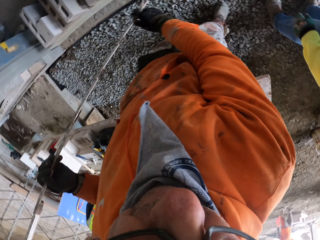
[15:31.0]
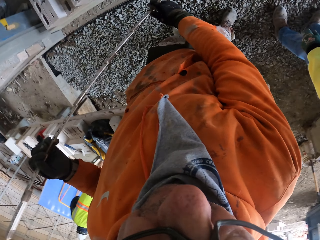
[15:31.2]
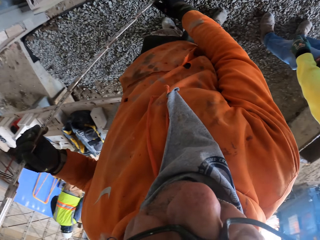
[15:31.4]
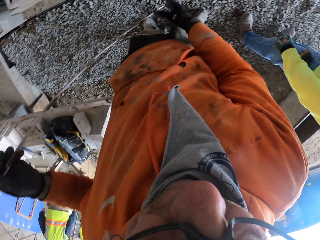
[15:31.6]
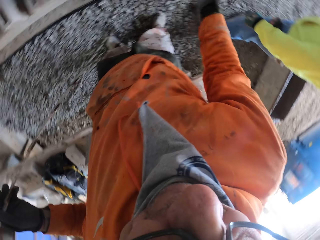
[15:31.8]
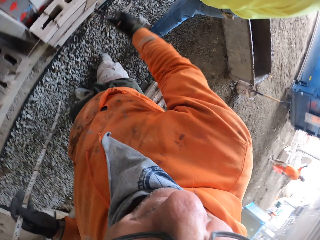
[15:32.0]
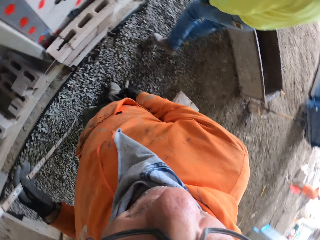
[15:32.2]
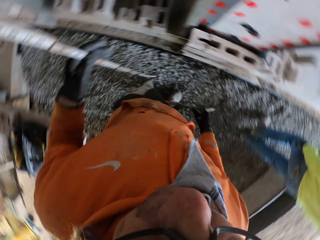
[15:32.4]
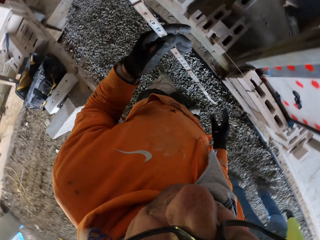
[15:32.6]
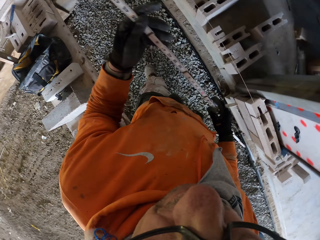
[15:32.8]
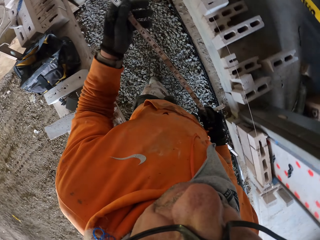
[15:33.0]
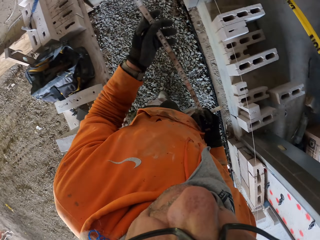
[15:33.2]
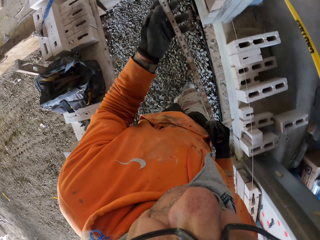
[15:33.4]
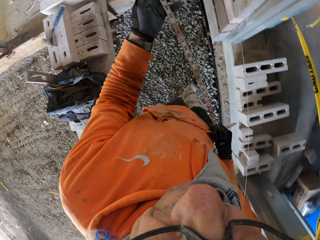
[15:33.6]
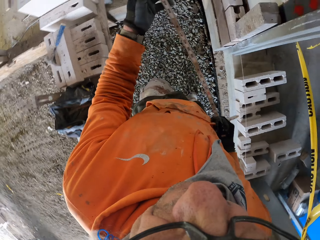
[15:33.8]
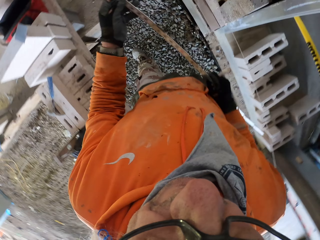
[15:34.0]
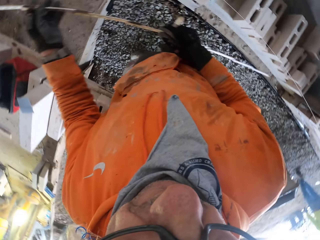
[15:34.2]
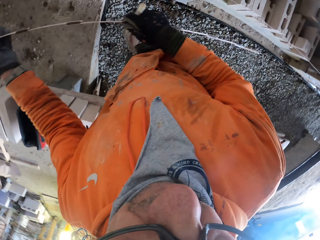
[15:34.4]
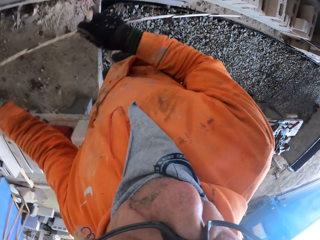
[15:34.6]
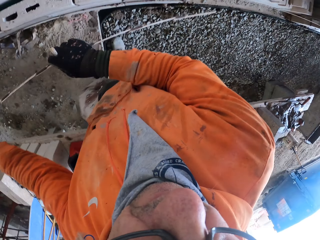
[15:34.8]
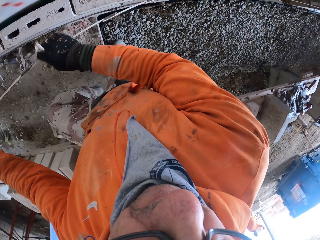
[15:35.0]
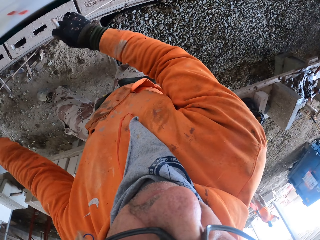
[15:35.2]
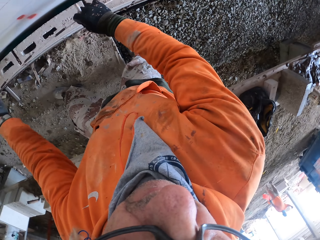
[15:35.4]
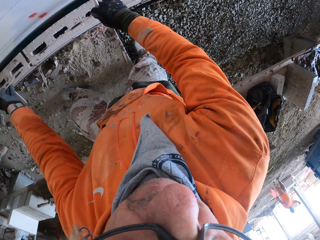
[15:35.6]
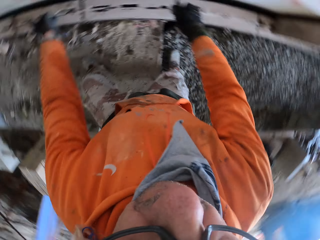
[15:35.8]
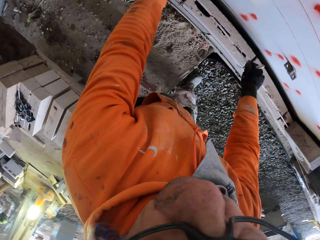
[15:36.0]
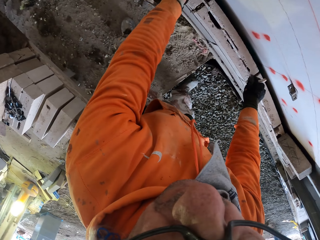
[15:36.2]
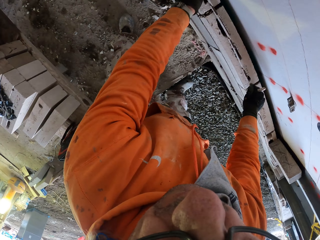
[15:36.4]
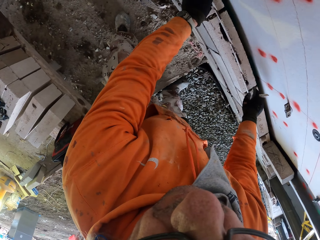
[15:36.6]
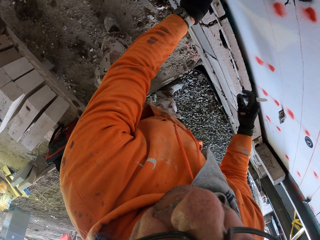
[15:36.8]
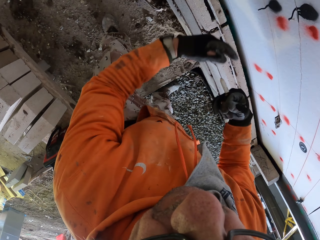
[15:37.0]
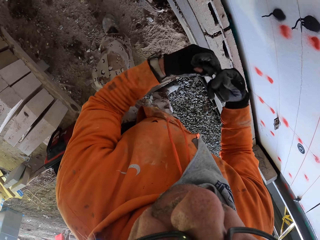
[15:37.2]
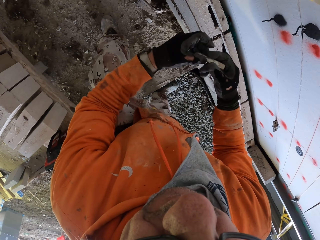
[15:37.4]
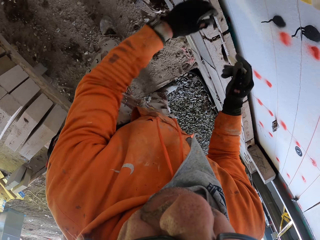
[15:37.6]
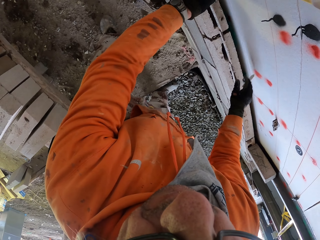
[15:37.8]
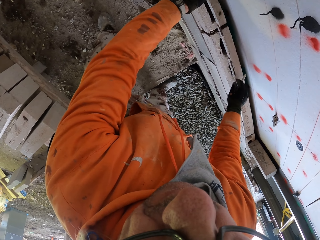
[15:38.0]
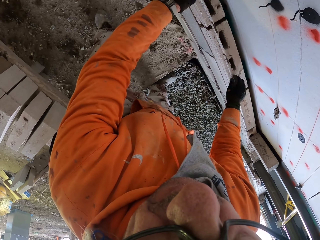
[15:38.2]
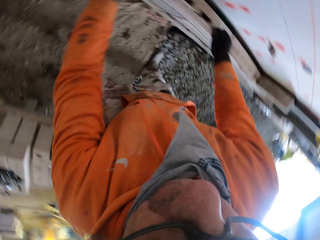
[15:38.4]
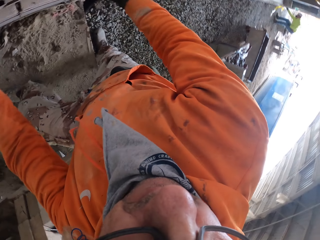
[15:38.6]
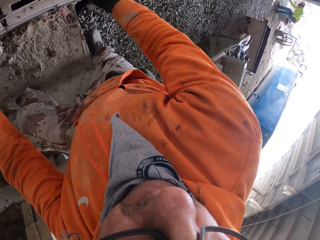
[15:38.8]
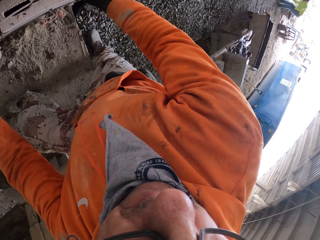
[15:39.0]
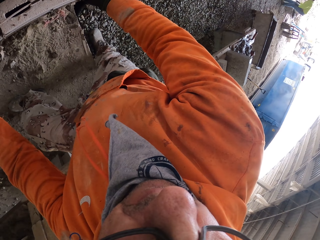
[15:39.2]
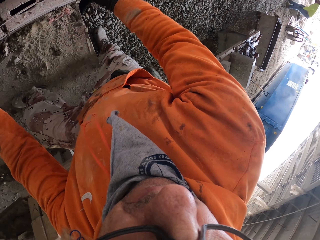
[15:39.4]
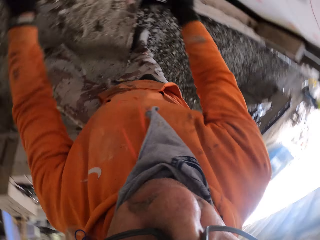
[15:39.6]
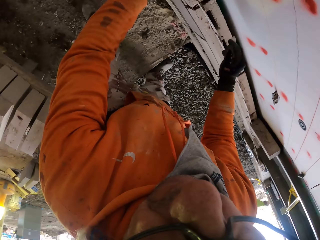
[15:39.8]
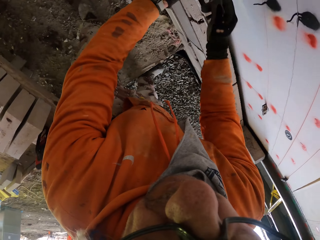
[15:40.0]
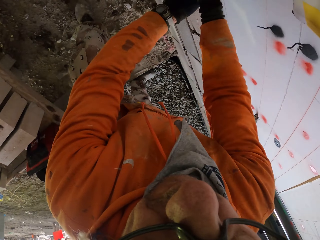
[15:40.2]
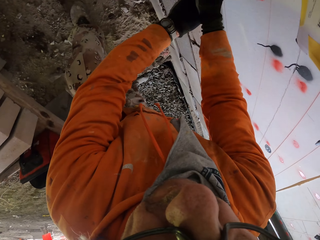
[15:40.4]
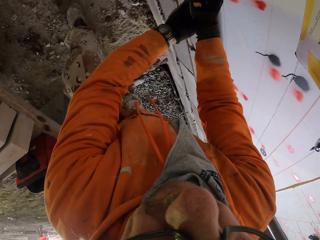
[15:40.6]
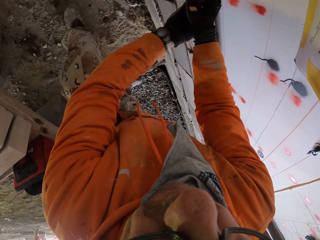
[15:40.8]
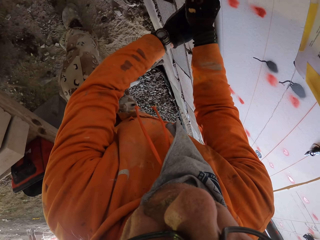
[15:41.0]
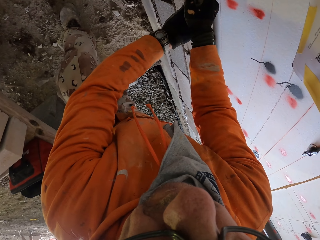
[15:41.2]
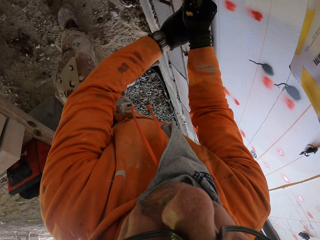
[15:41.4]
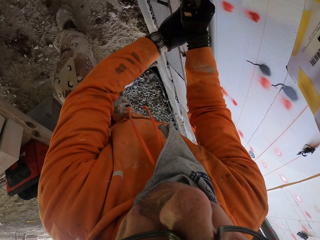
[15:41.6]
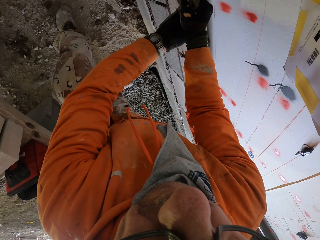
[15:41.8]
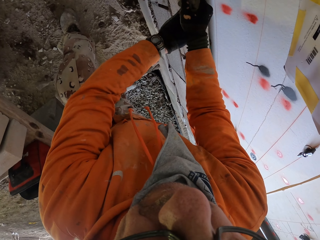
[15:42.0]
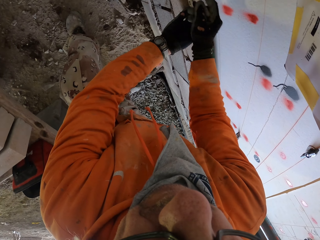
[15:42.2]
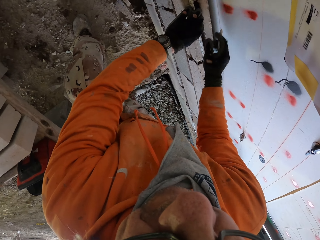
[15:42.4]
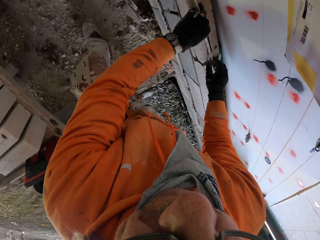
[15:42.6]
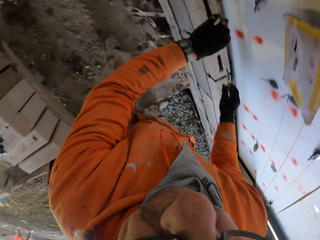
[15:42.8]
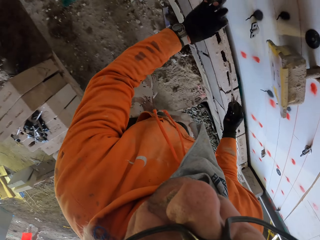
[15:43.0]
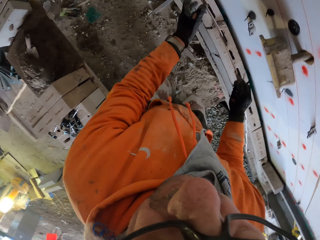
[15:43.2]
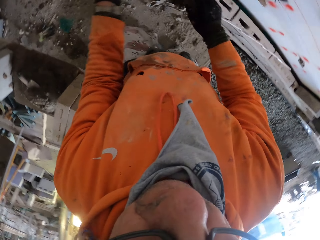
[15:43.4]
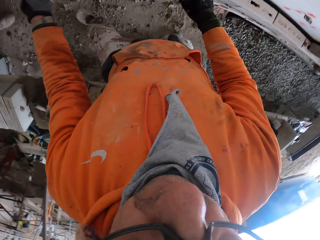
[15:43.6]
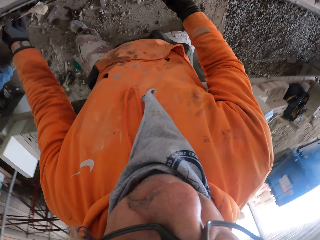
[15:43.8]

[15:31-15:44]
The camera wearer walks. They measure the wall or brick. They put a mark on the brick.

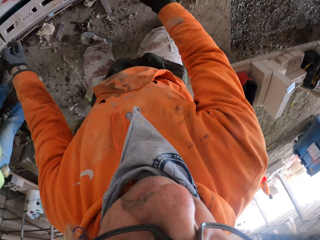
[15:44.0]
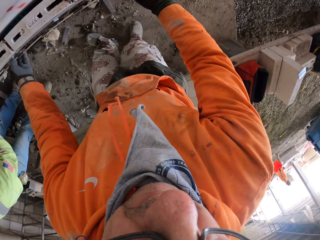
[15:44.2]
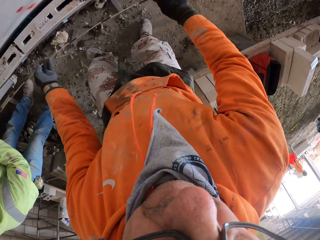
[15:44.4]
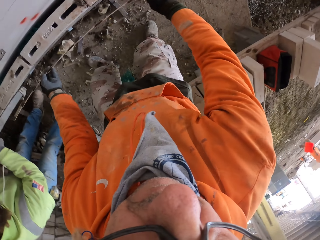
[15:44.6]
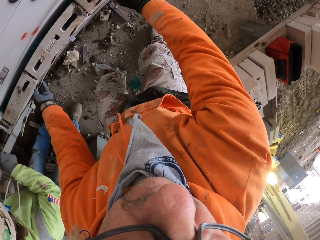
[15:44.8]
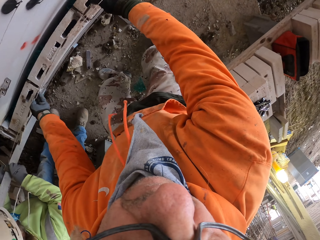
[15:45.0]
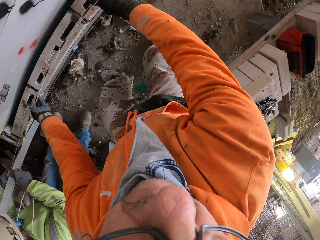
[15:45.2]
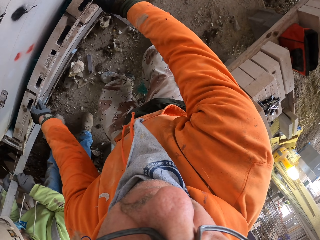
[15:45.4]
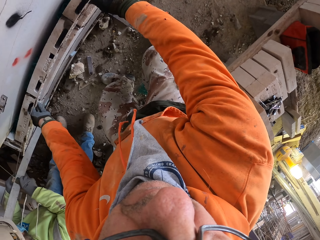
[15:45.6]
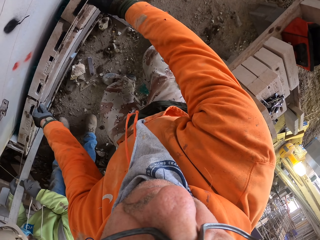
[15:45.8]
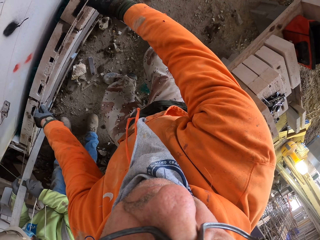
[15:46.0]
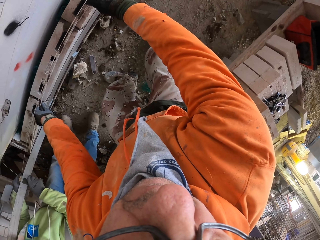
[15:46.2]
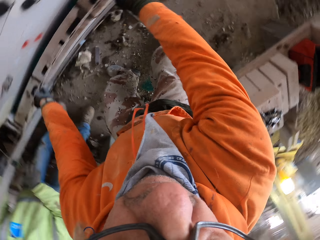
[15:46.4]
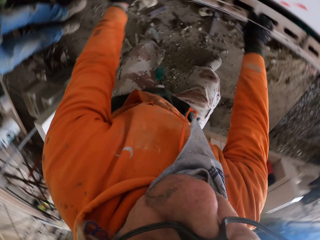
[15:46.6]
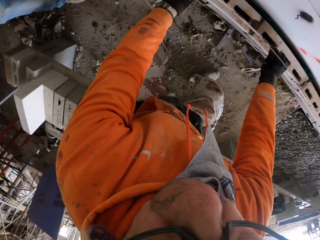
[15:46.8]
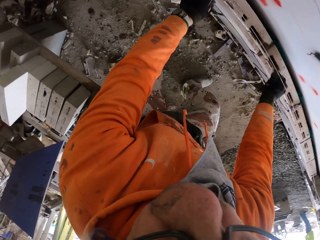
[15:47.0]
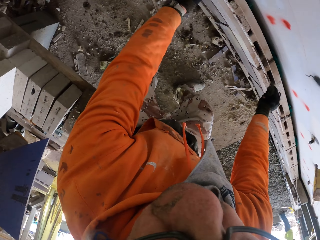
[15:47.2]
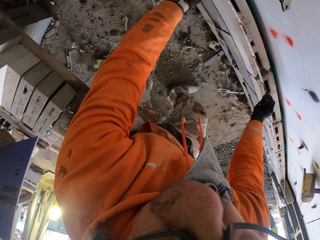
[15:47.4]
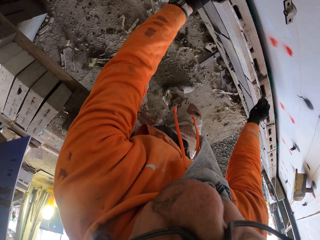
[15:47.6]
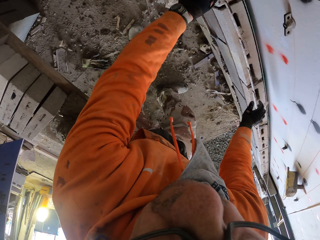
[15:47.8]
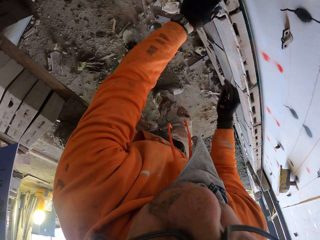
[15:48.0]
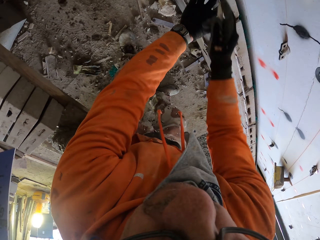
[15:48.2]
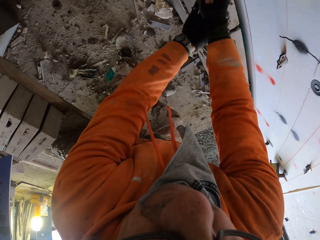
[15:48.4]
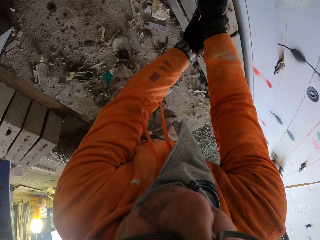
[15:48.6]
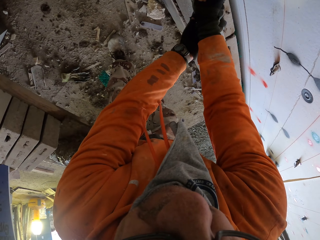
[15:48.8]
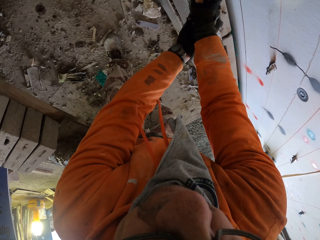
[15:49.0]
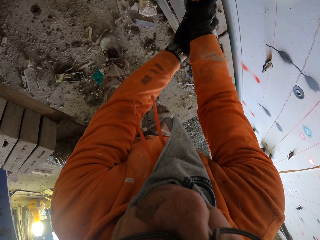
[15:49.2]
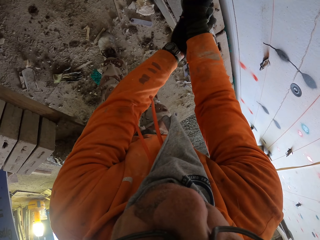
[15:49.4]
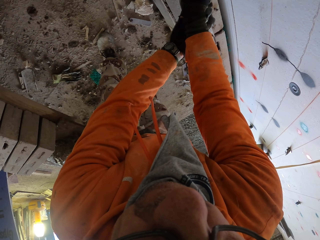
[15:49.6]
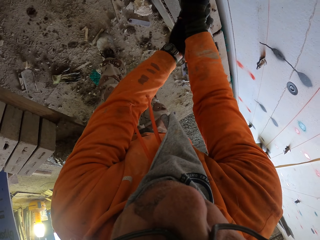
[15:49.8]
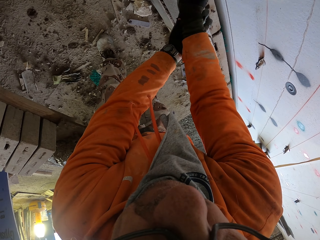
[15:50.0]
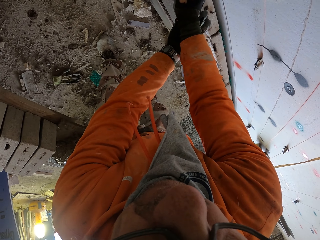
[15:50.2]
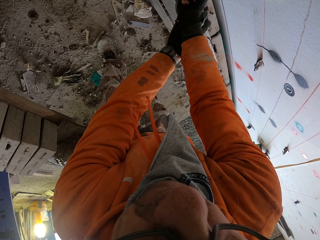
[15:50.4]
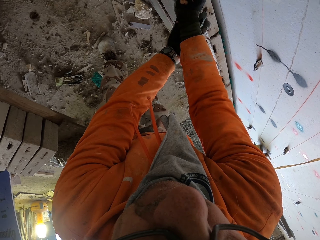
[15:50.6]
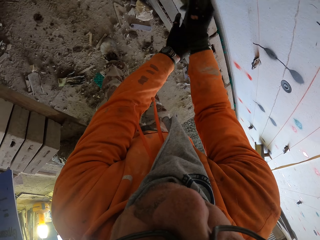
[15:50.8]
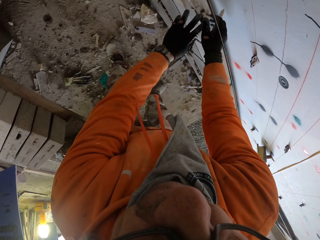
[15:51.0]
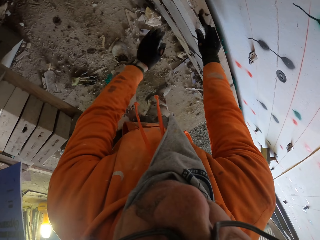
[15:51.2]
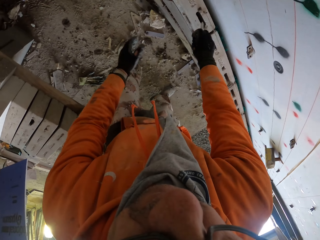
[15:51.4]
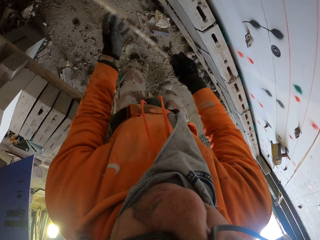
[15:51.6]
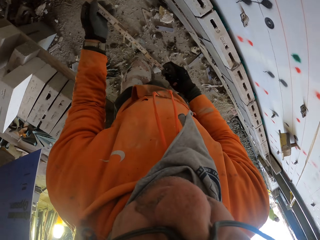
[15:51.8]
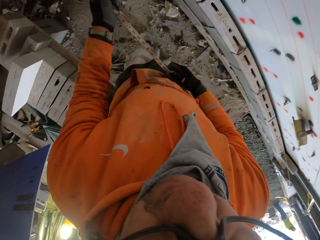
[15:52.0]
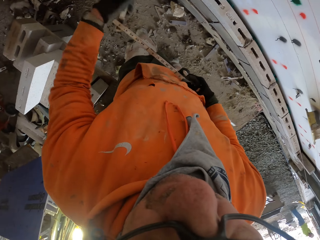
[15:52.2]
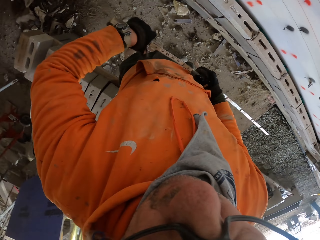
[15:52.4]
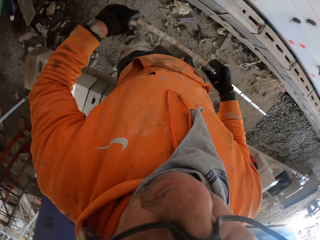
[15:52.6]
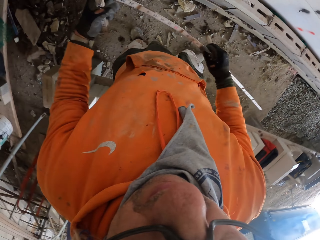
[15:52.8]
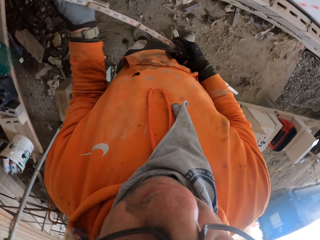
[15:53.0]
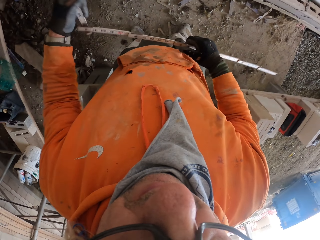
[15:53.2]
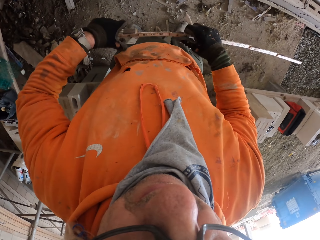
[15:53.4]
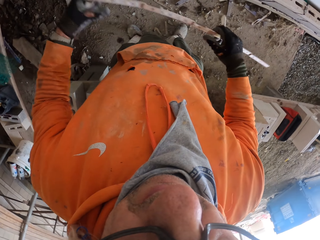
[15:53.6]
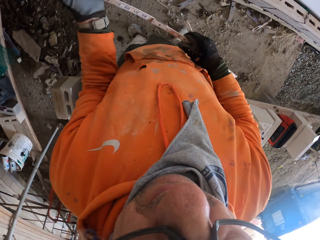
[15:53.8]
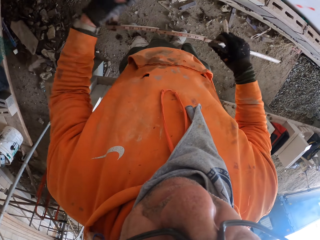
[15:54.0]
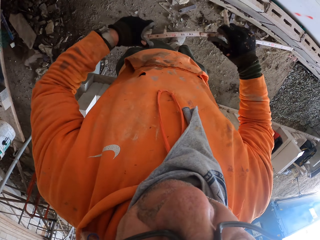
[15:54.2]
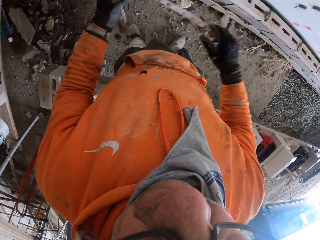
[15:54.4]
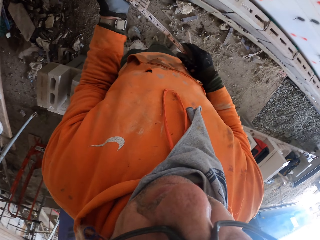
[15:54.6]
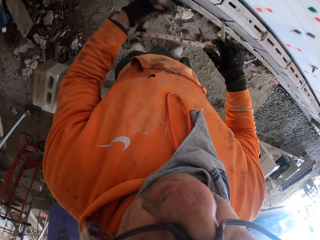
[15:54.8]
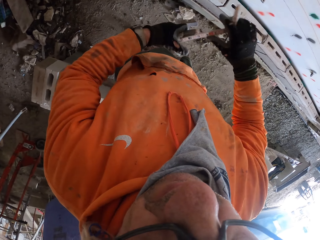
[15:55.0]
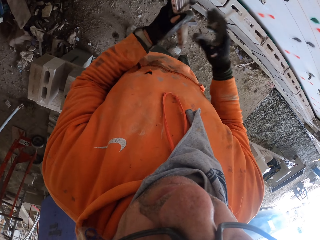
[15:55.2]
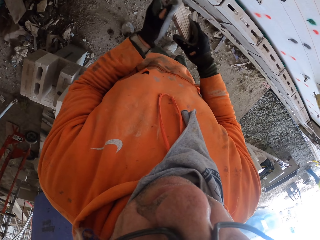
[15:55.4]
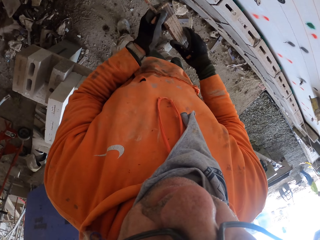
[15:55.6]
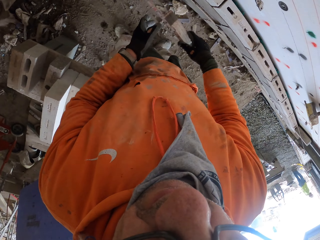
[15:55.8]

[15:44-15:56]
The camera wearer measures on the brick. They put a mark on the brick. They fold the tape measure.
